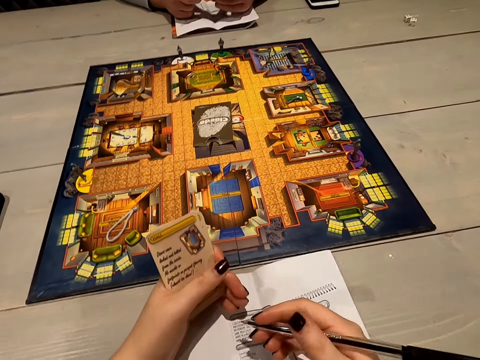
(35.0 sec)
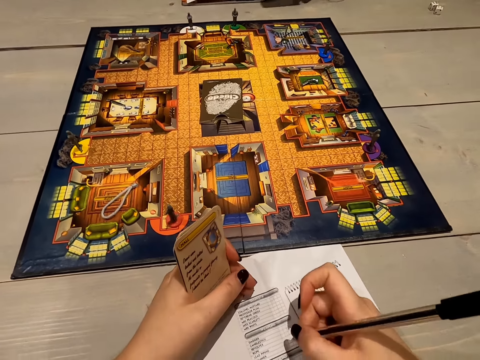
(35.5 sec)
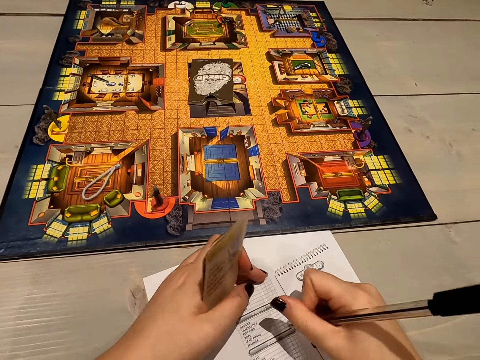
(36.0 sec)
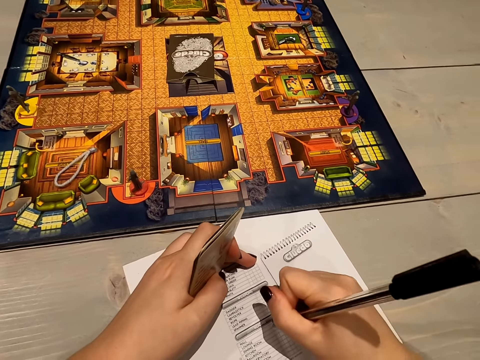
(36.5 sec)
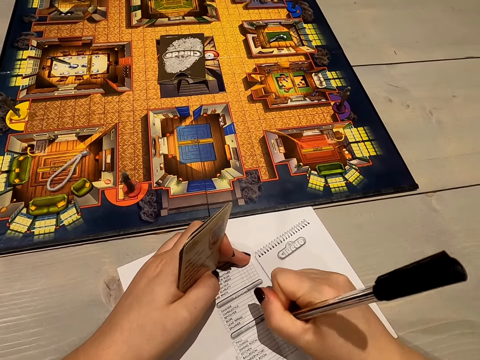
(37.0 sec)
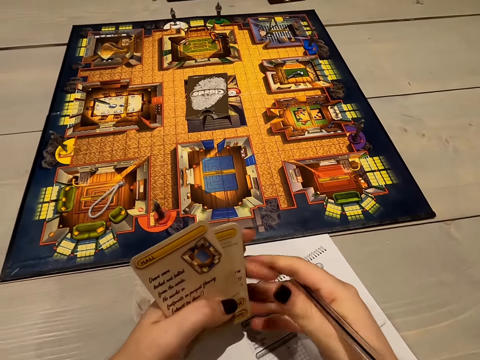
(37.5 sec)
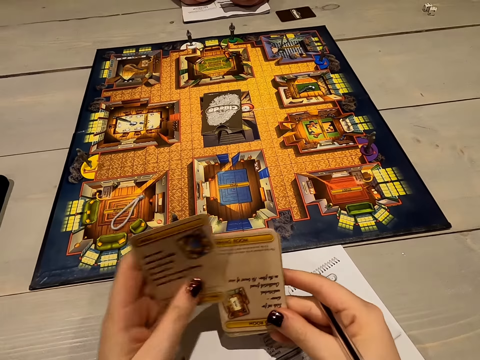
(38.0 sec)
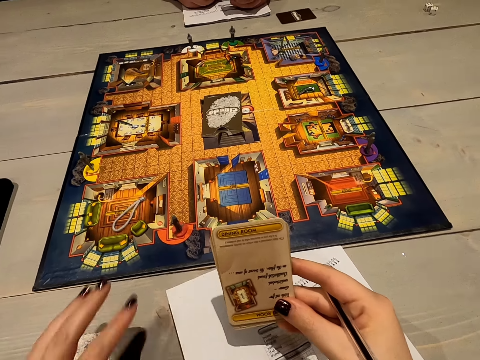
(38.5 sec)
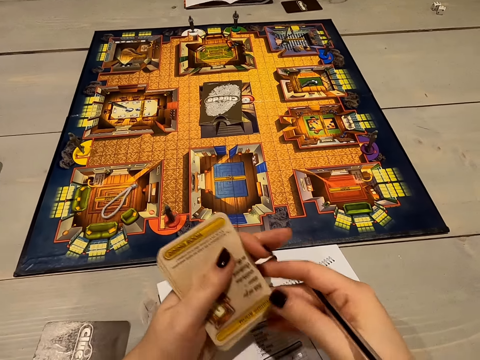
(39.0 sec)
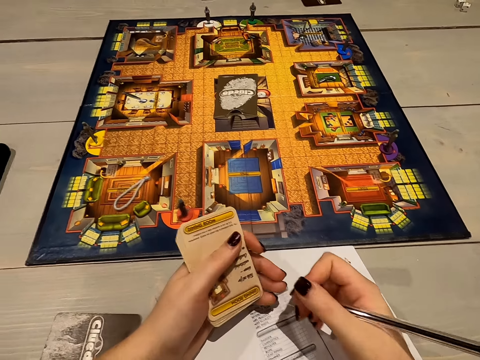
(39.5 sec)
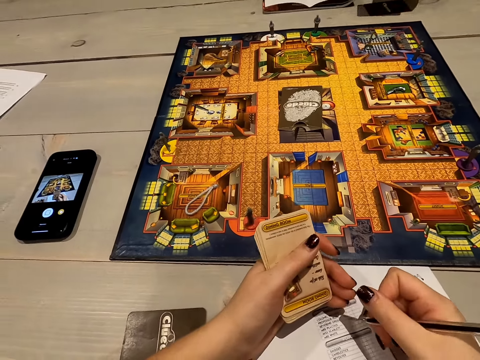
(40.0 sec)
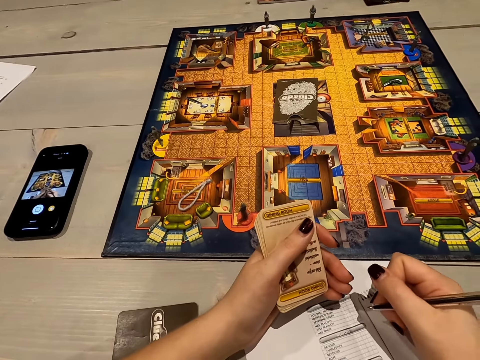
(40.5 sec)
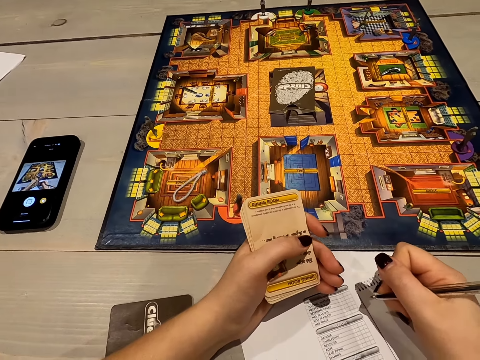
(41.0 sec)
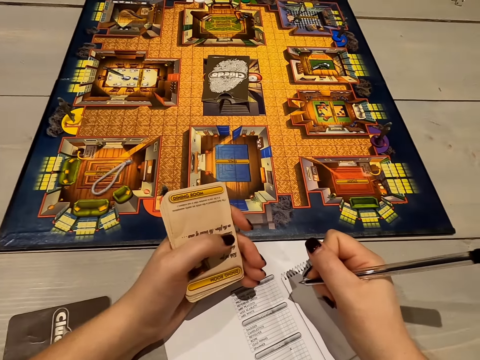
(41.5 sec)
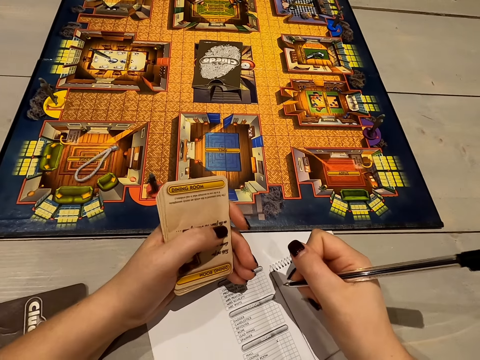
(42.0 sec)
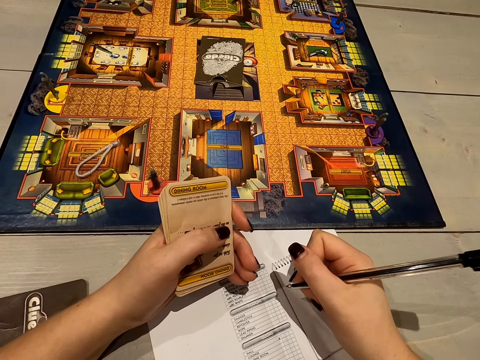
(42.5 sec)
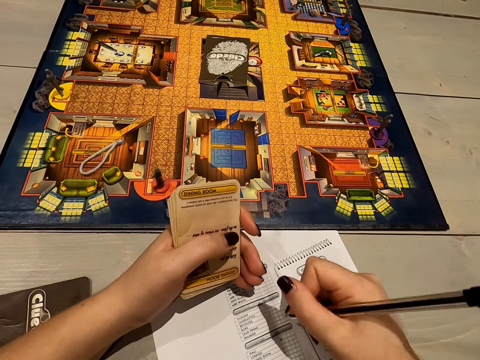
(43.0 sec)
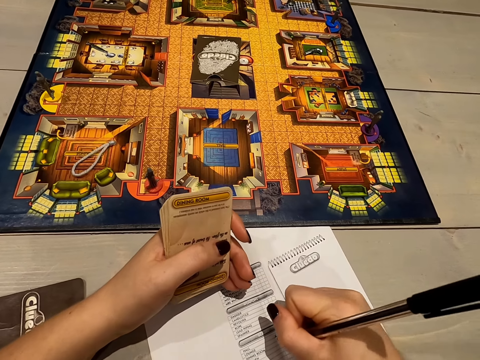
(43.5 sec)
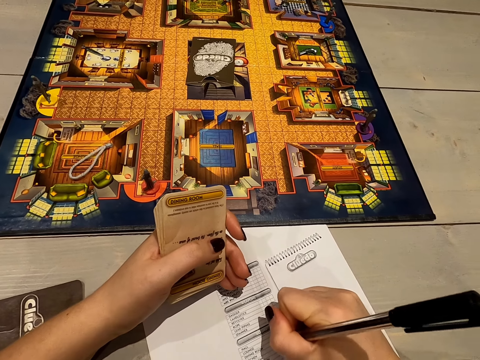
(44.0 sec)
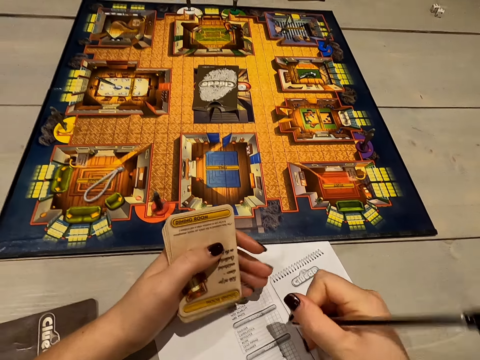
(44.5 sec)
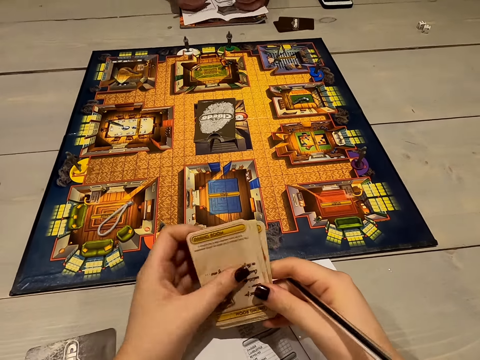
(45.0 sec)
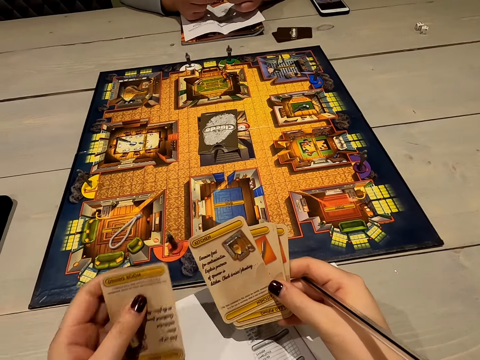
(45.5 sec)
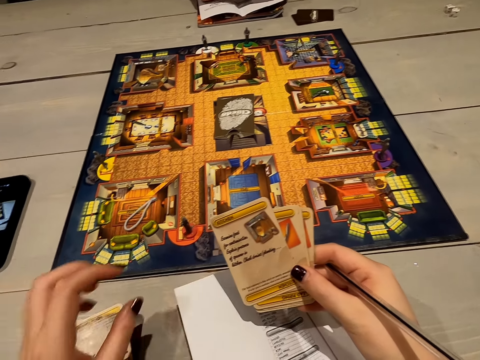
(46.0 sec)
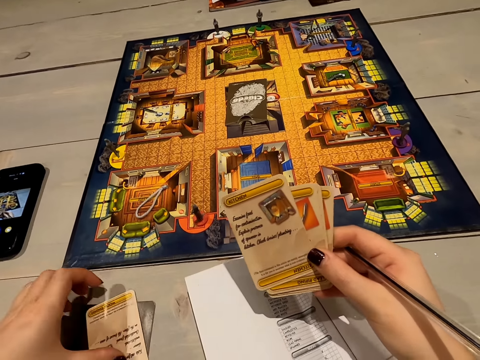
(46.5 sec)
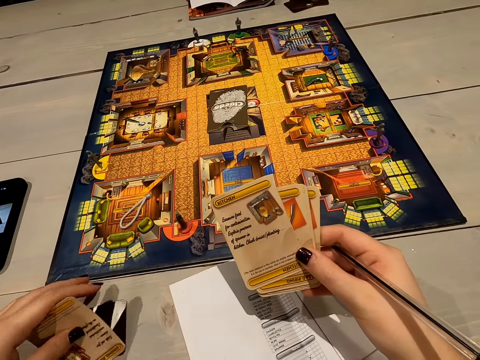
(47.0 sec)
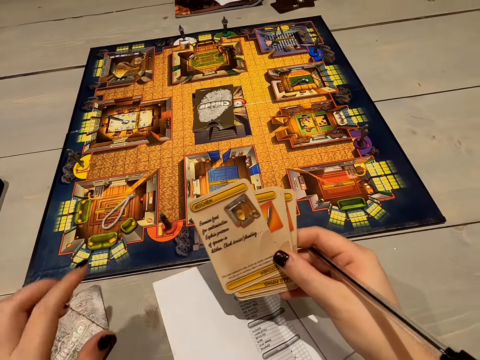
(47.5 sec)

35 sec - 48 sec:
The camera wearer writes on a paper. They put a card down and write. They put the card down.

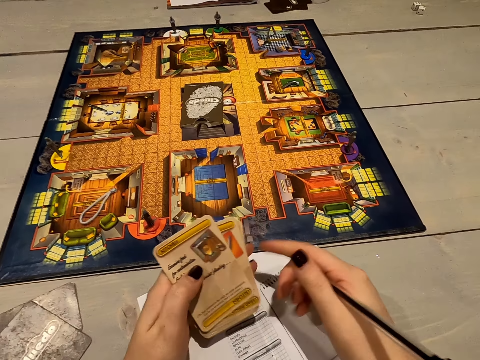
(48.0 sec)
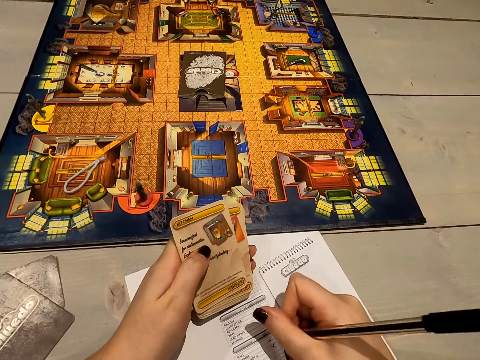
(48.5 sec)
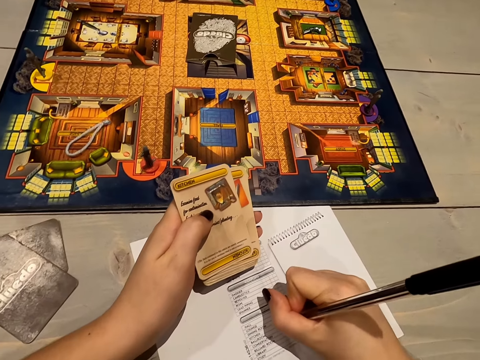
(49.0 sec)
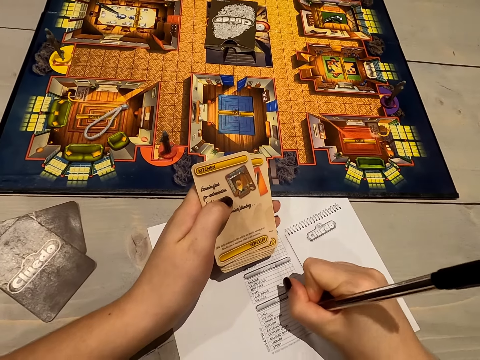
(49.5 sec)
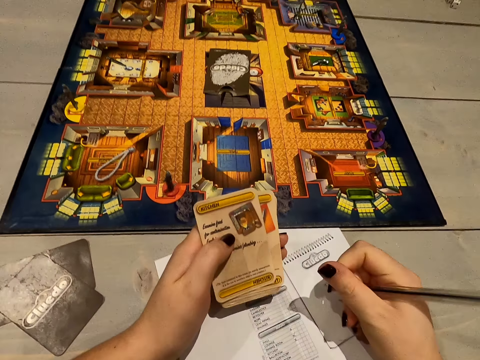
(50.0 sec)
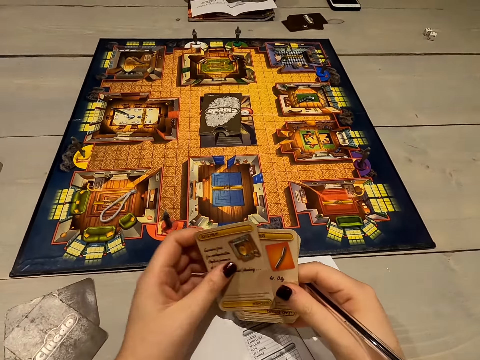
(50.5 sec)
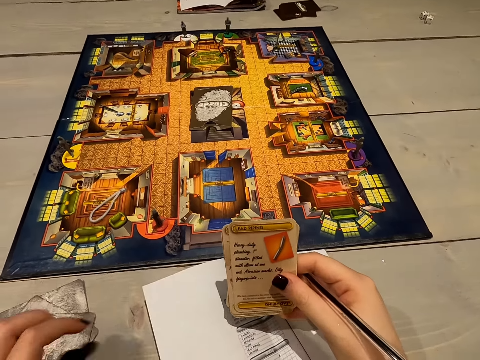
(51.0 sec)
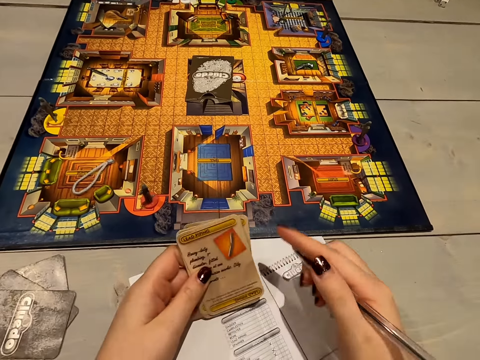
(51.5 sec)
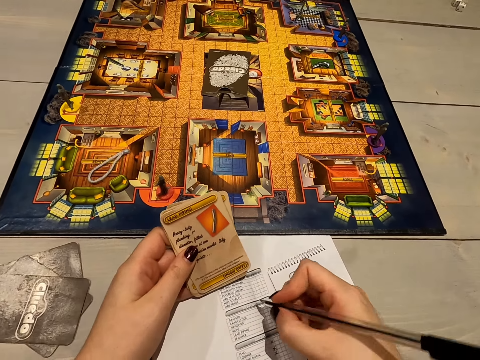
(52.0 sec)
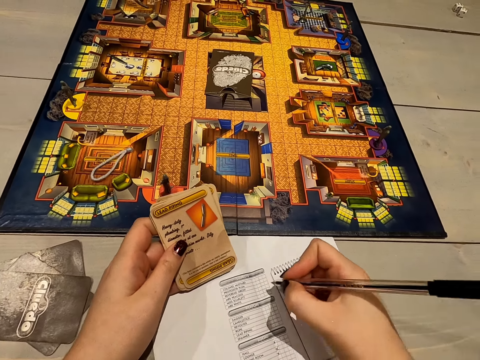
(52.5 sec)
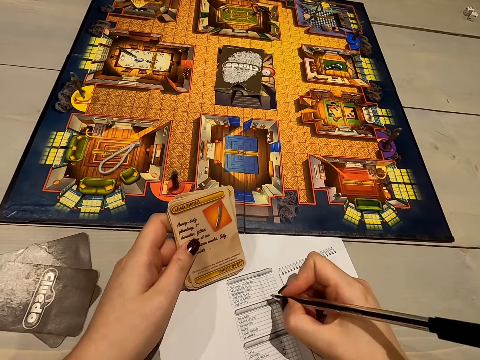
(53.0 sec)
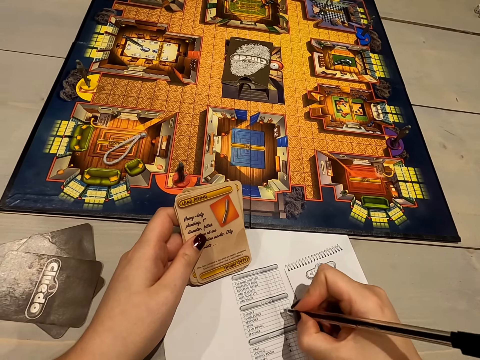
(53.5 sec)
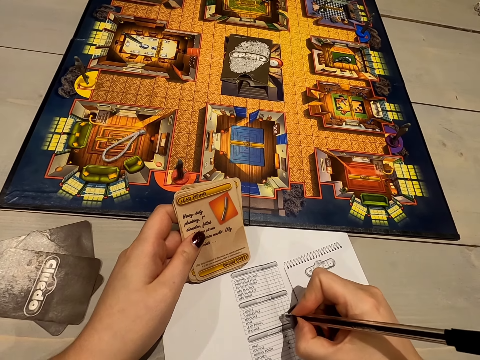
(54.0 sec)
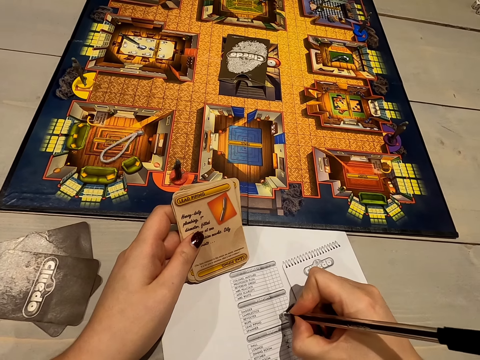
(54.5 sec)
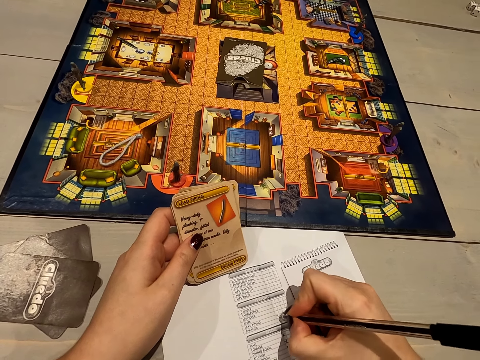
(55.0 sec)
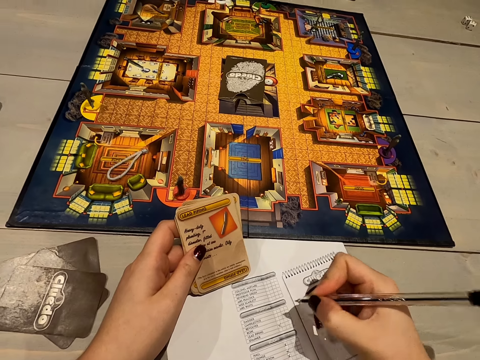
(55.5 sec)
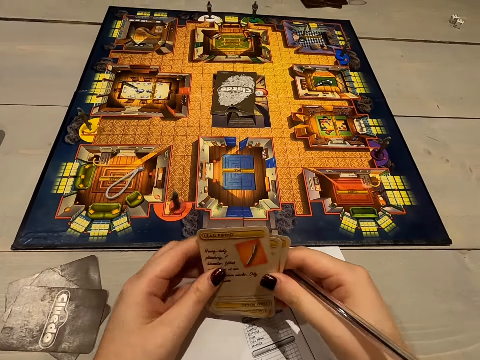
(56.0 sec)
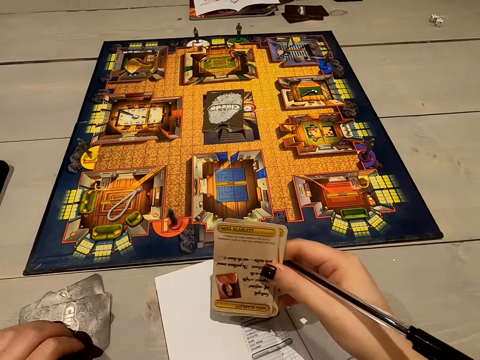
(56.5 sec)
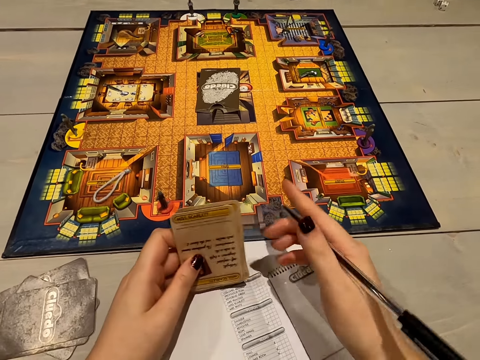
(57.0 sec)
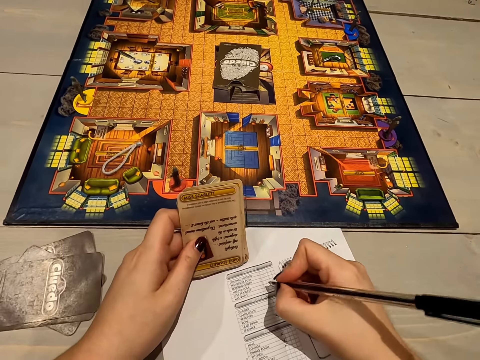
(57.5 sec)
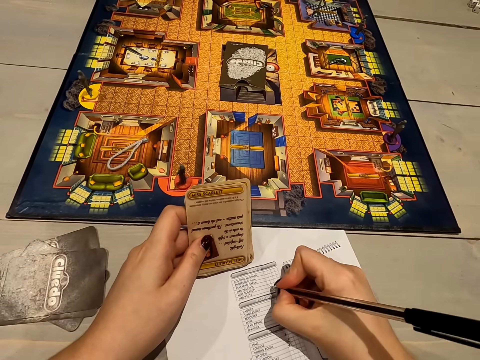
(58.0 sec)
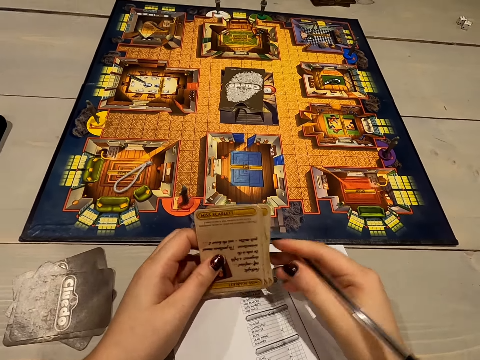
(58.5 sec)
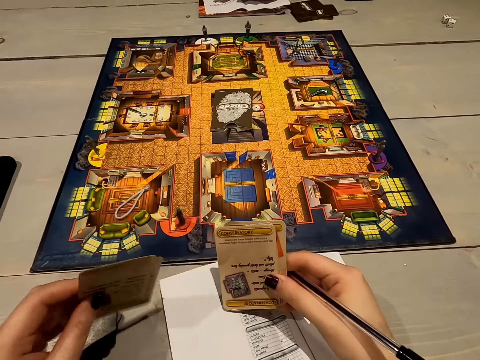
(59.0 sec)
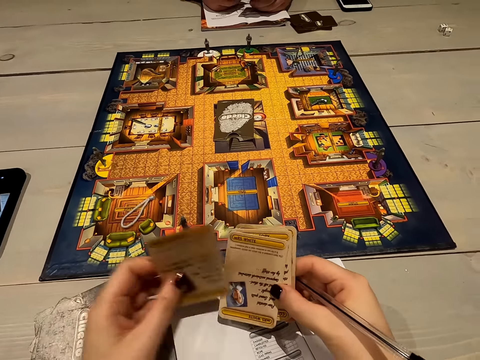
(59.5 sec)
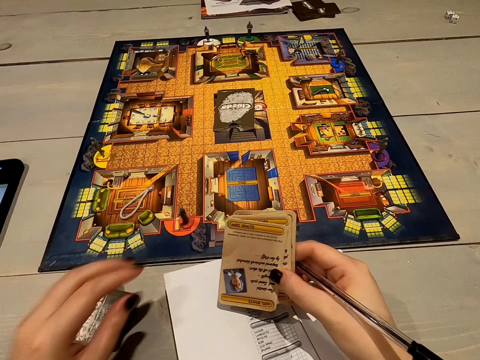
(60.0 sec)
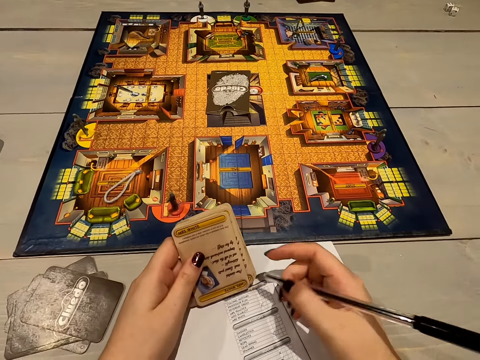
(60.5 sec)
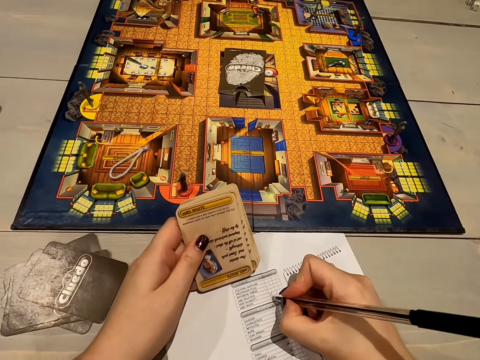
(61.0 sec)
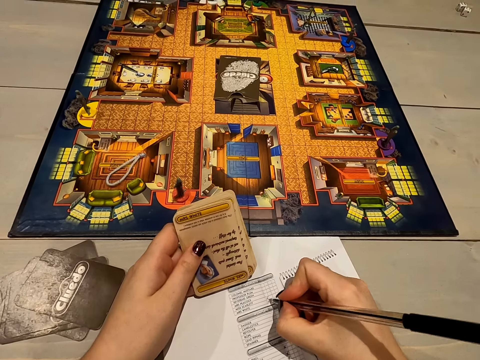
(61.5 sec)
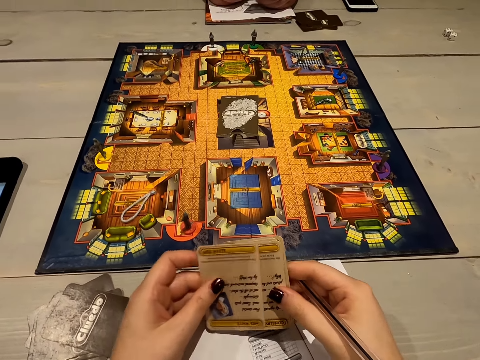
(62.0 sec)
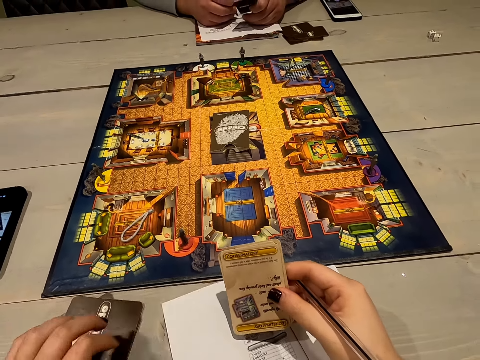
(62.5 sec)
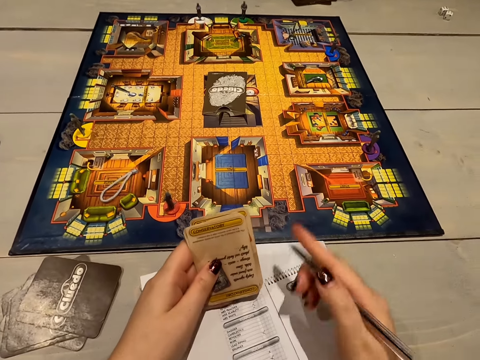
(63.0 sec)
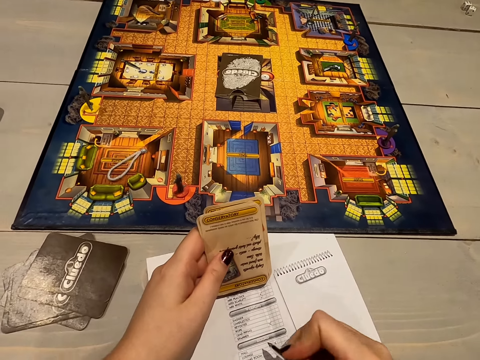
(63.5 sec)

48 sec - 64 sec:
The camera wearer writes on a paper. They put a card down and write. They put the card down and write. They put the card down.
